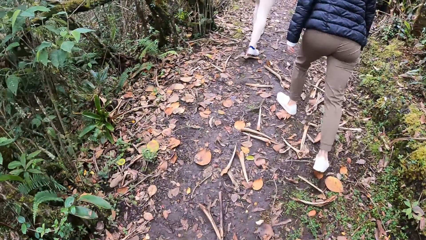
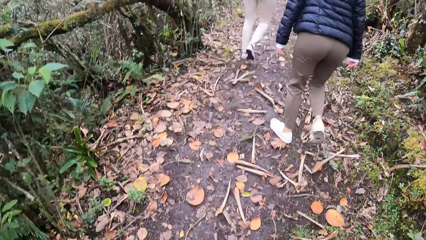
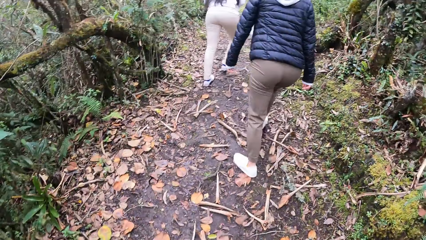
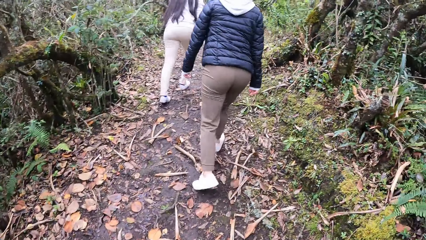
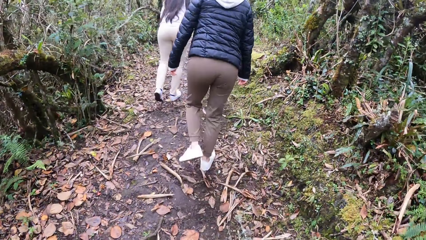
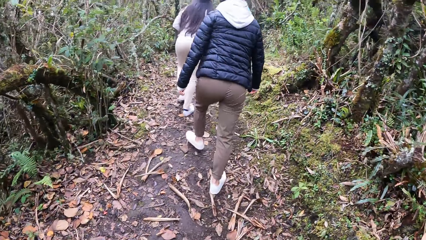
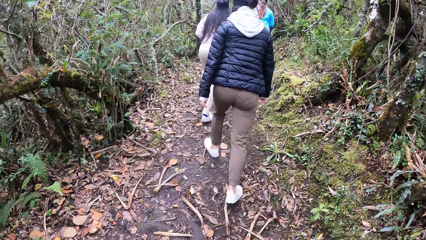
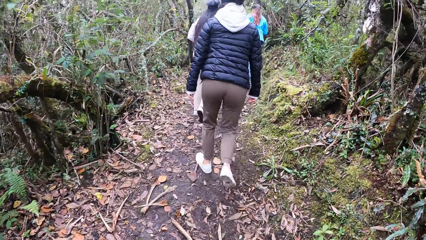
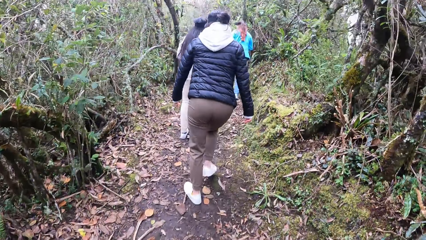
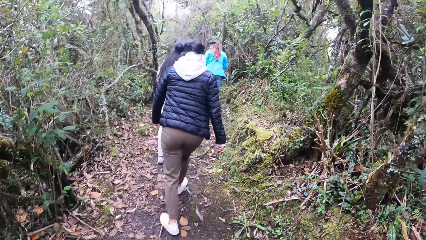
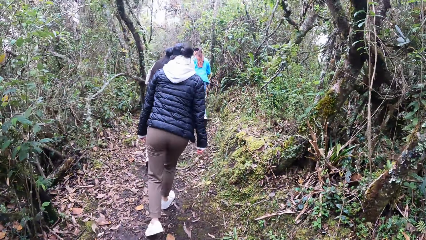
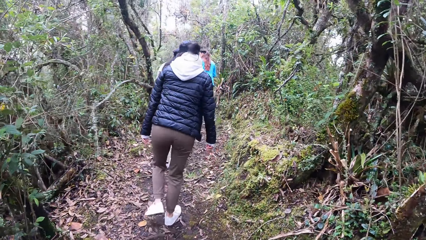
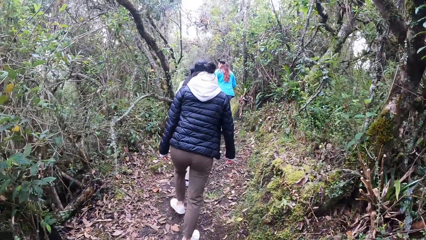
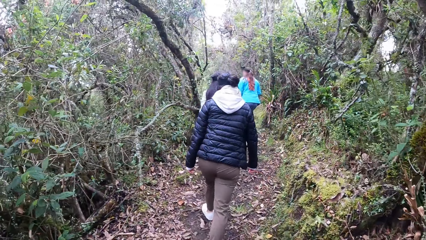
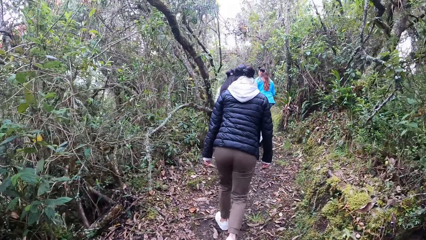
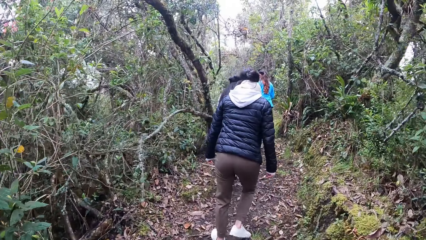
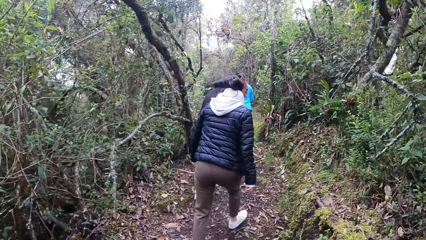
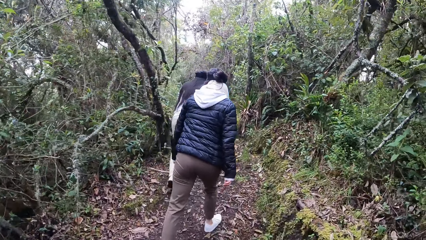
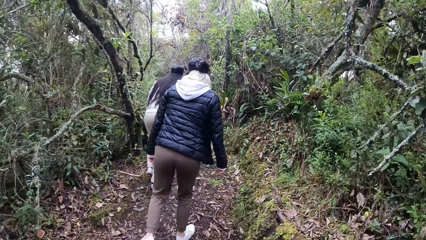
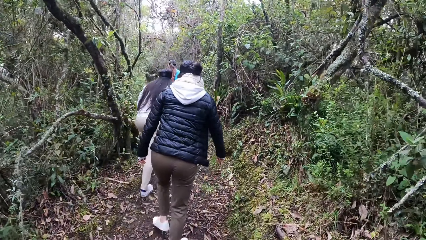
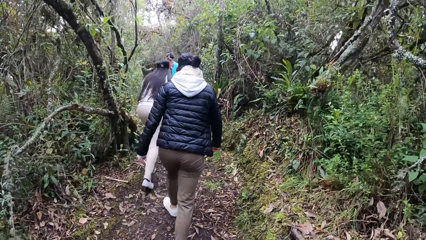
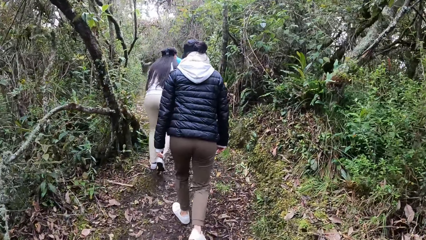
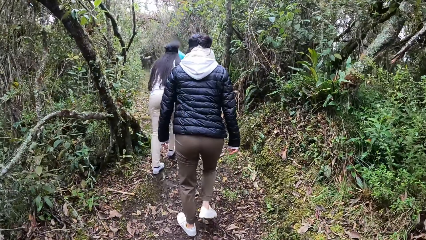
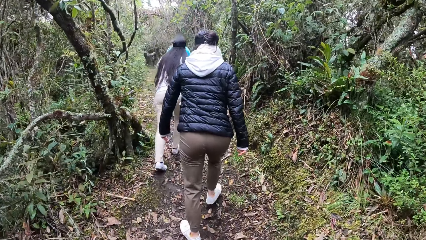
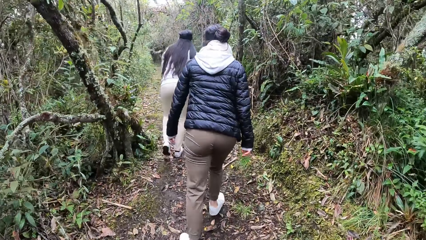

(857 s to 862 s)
The camera wearer walks beside the trees.

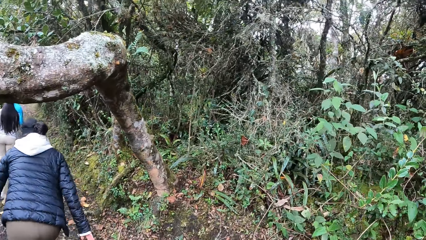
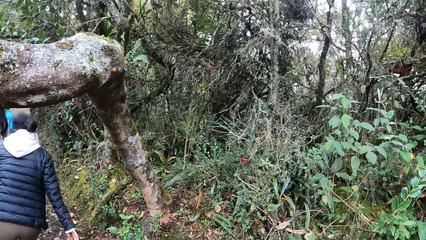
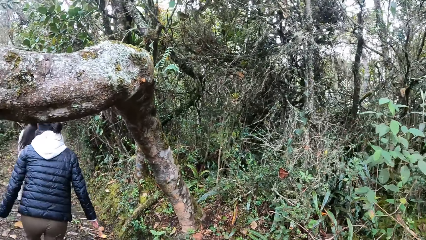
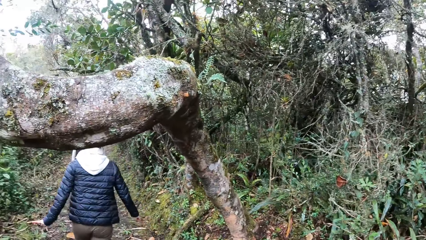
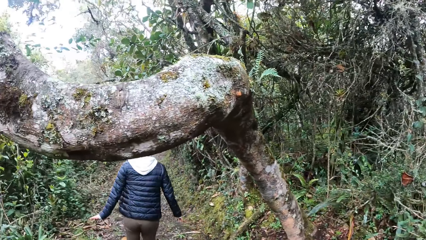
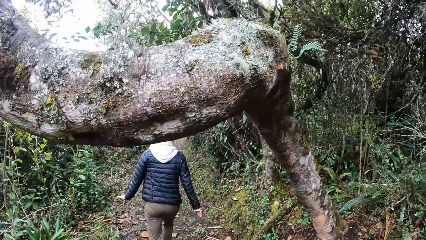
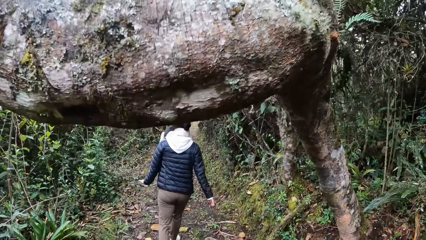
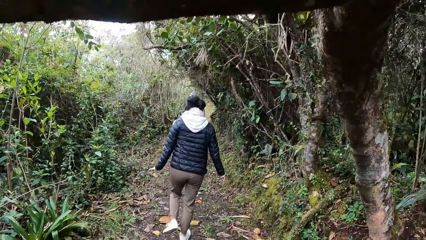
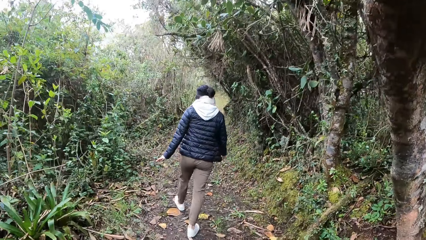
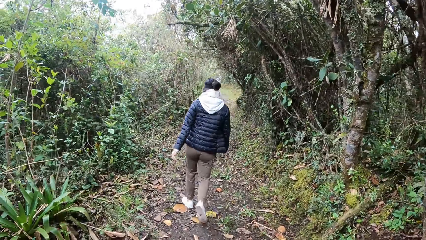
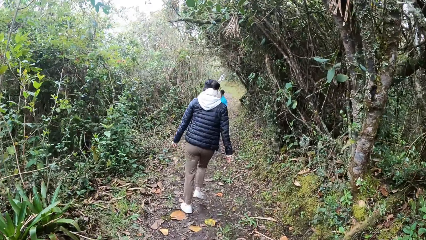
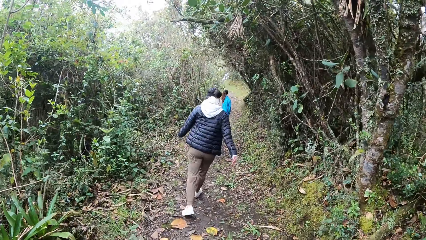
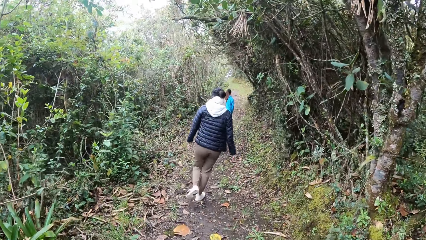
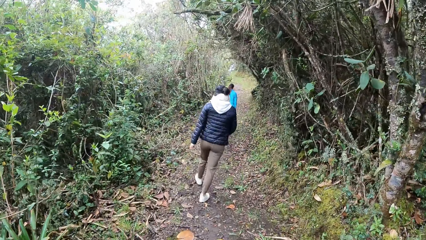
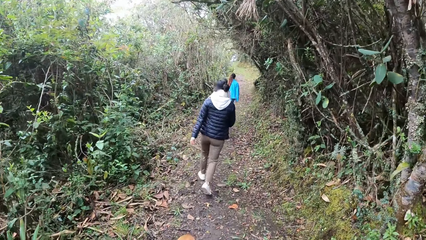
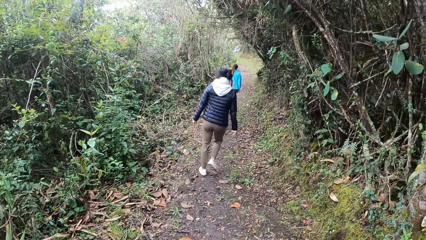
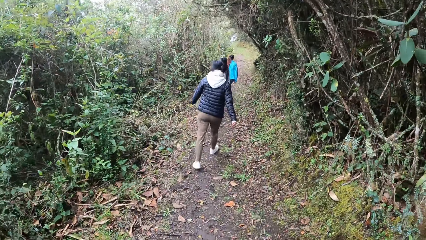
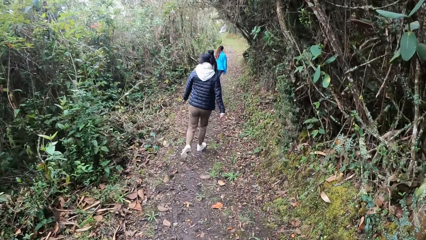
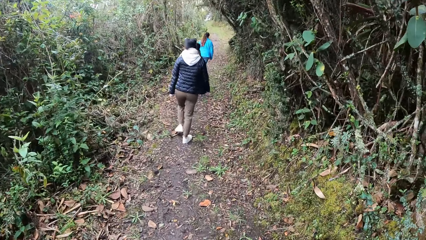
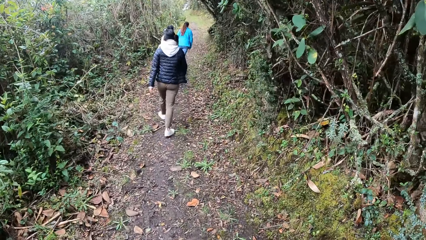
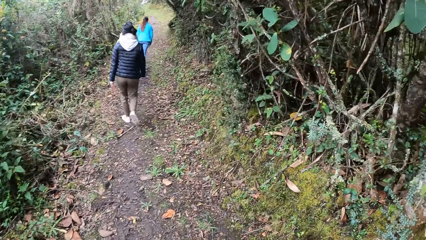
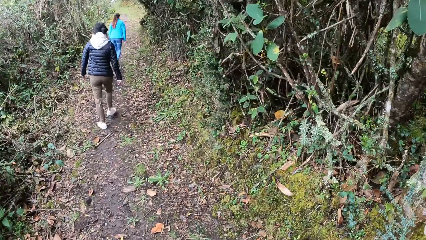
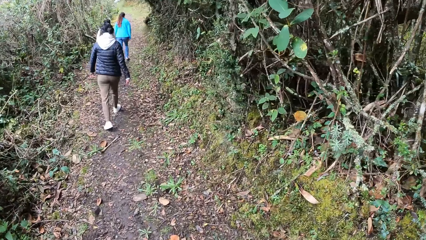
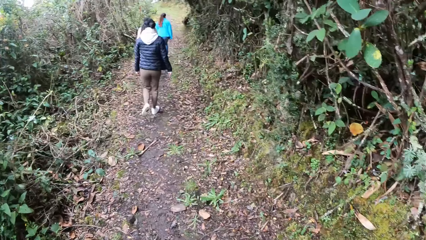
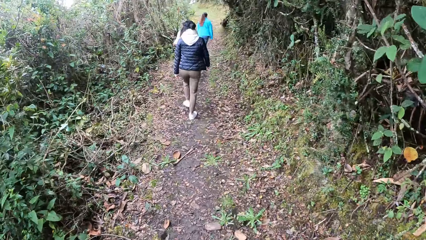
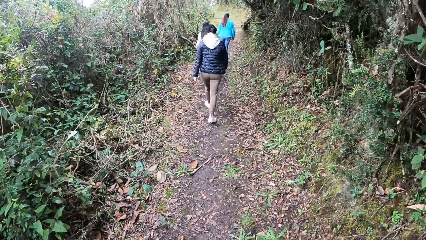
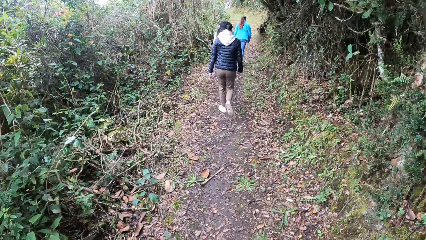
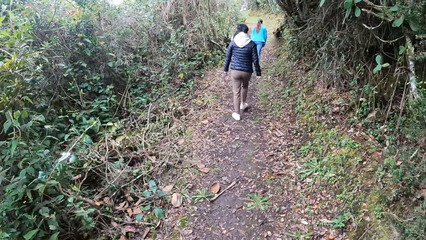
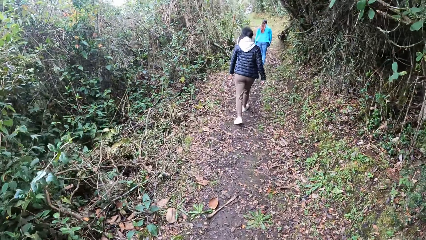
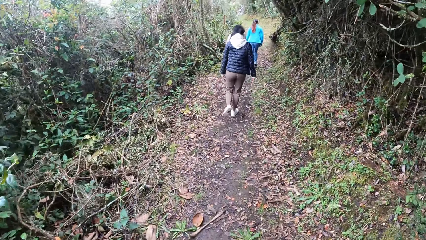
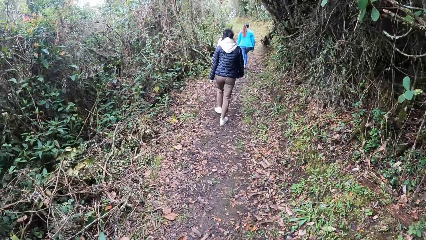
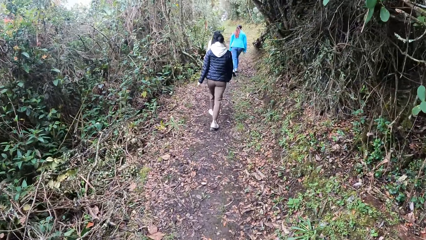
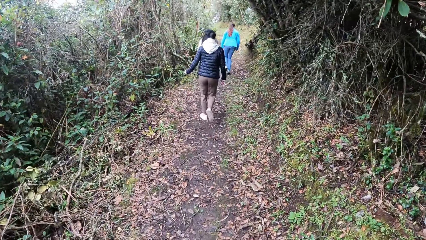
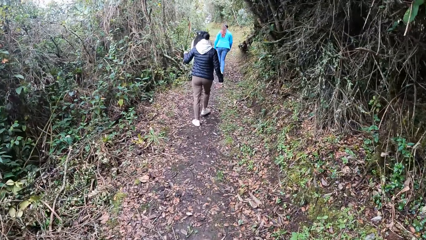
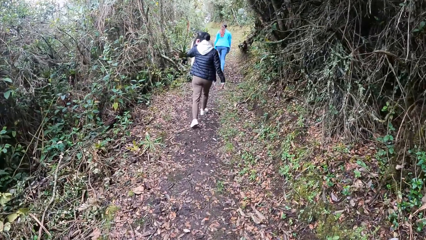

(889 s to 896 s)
The camera wearer looks at the tree. They walk beside the trees.

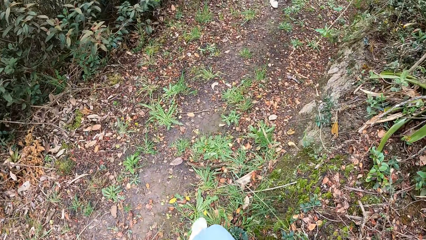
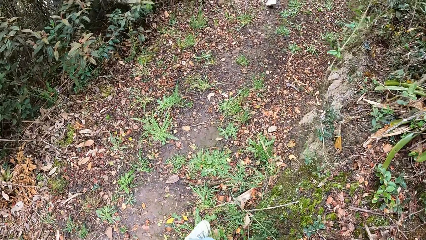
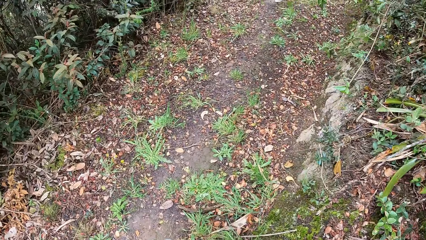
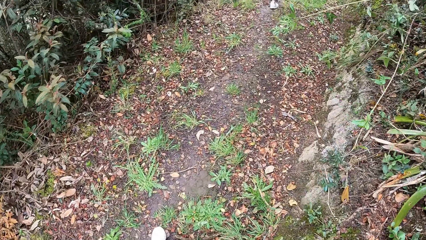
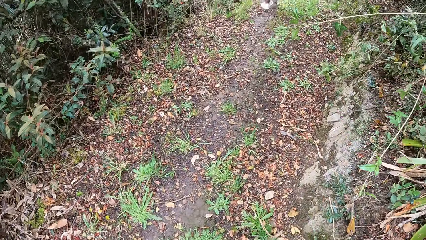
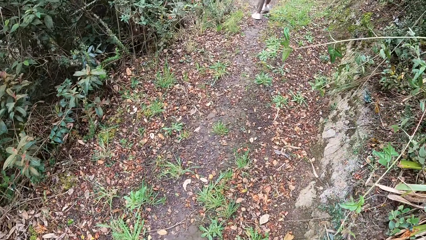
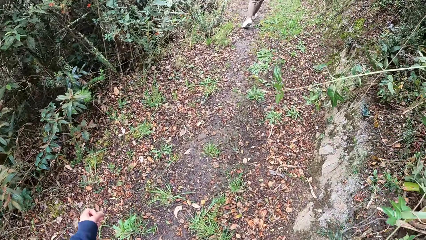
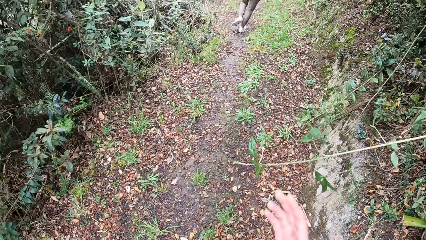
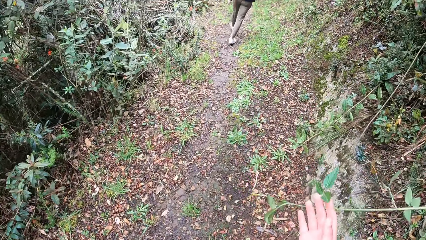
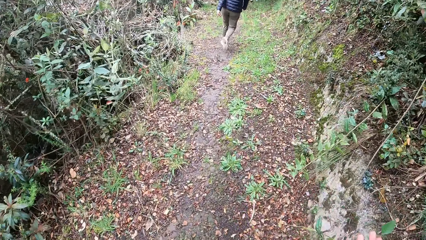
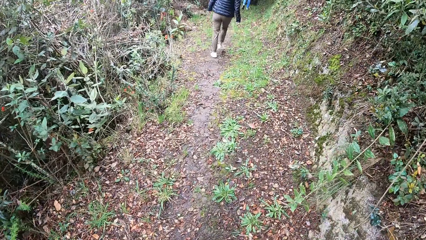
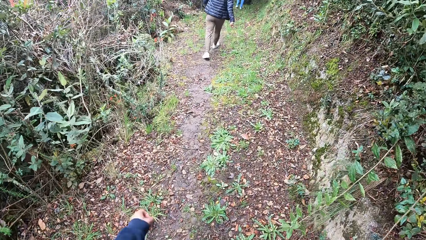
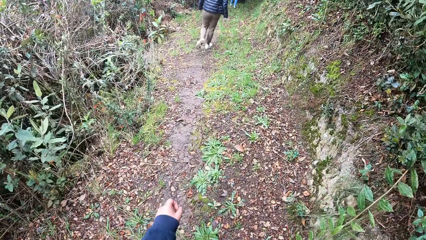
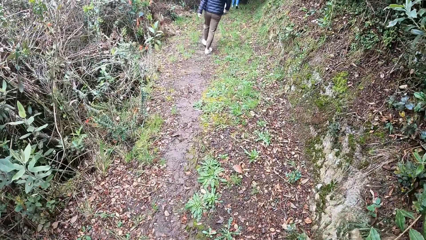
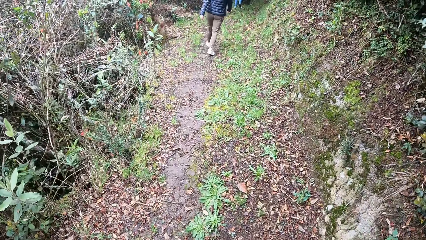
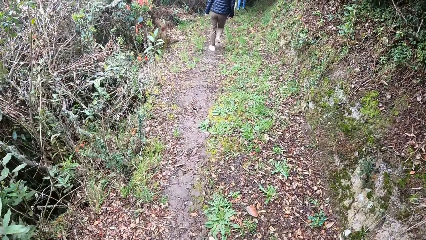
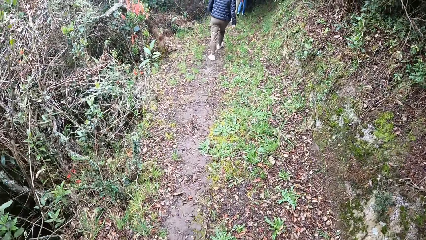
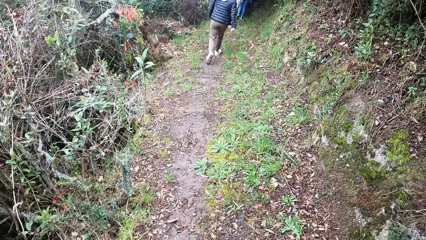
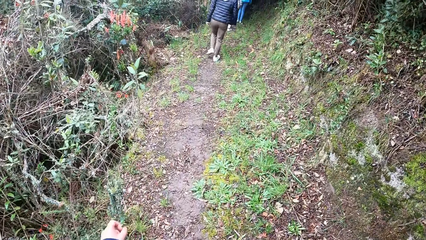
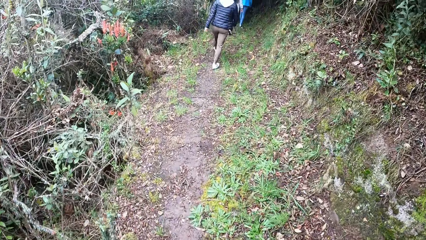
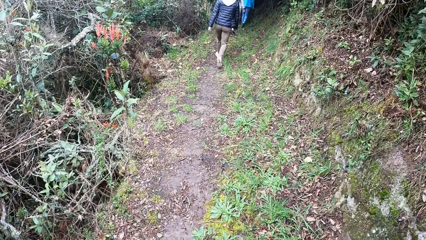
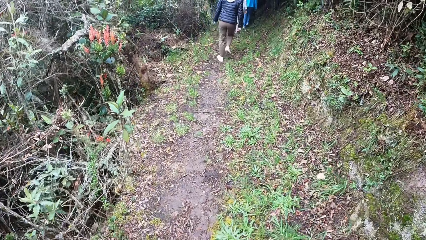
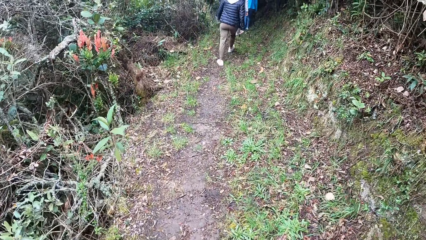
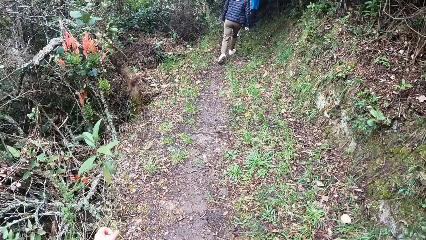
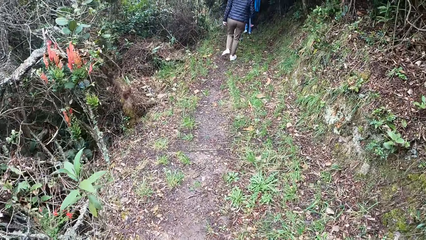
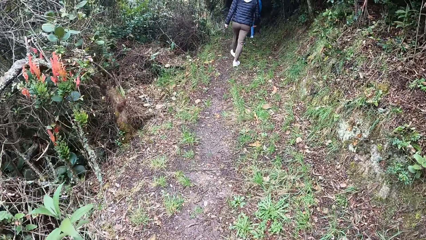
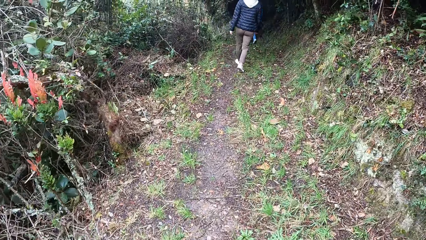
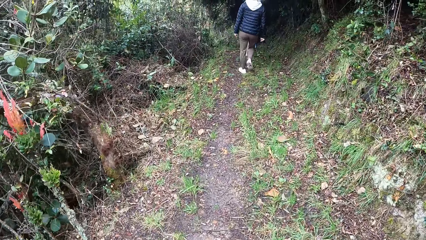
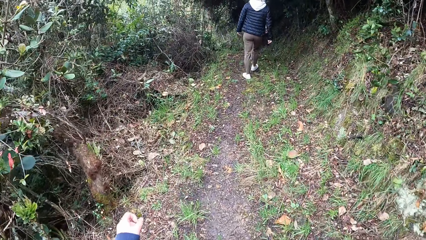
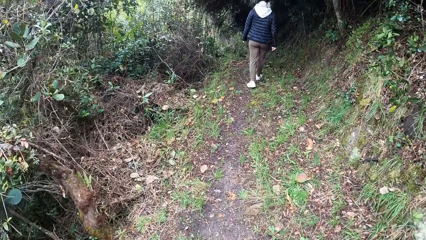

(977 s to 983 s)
The camera wearer moves a plant with her right hand.
